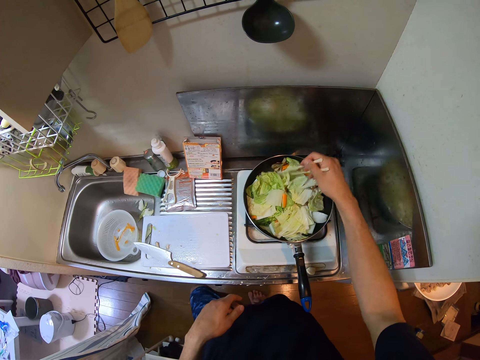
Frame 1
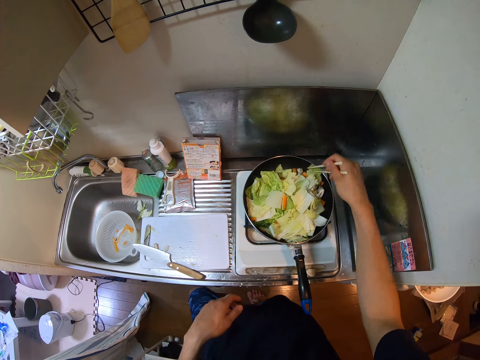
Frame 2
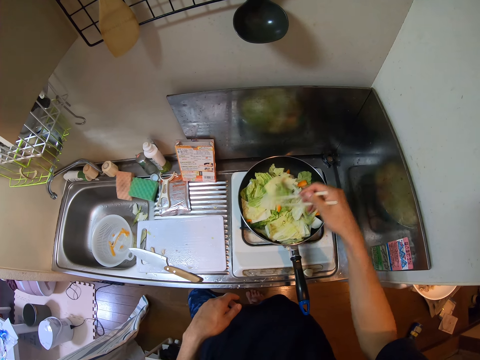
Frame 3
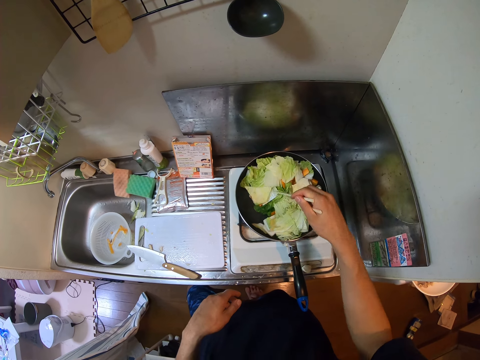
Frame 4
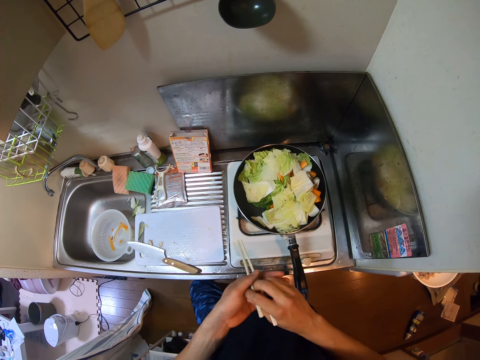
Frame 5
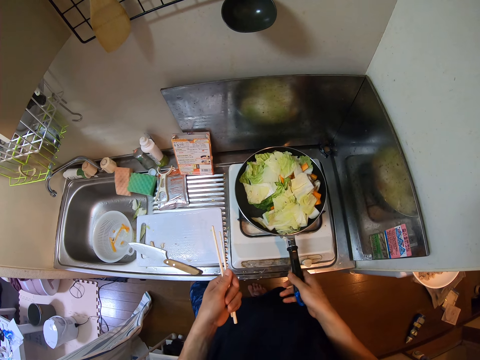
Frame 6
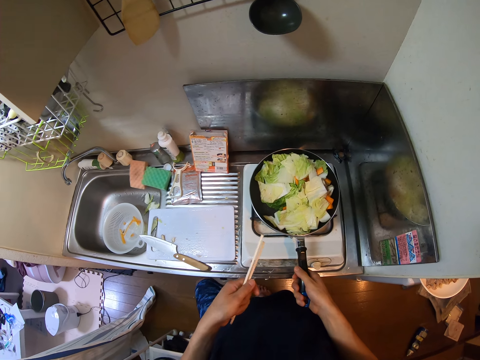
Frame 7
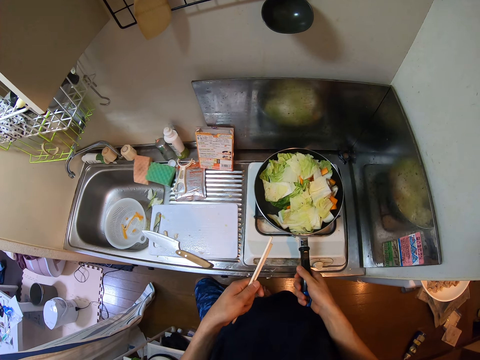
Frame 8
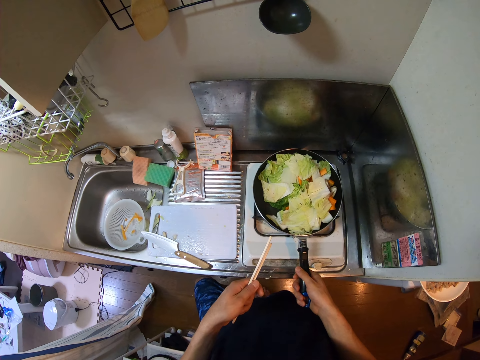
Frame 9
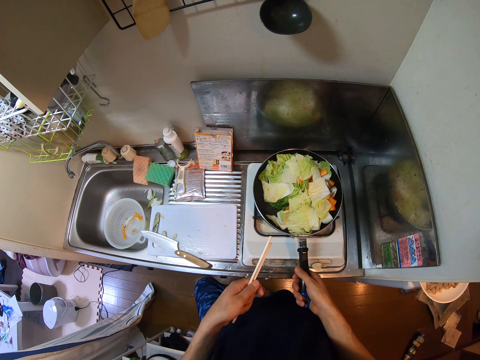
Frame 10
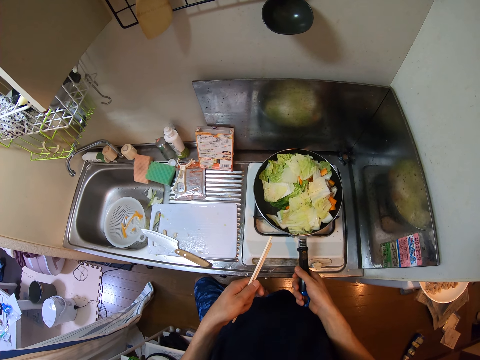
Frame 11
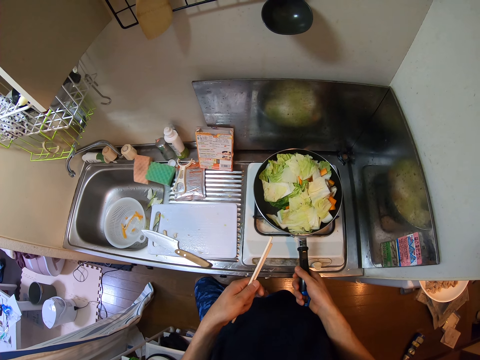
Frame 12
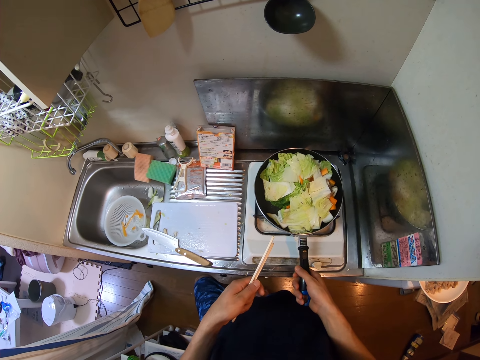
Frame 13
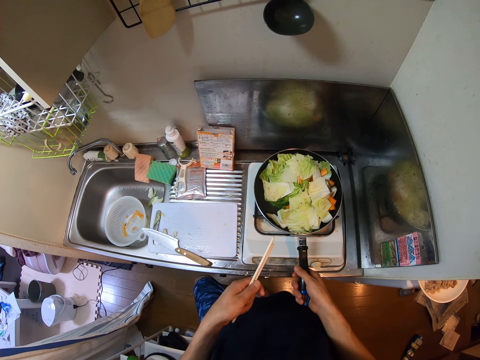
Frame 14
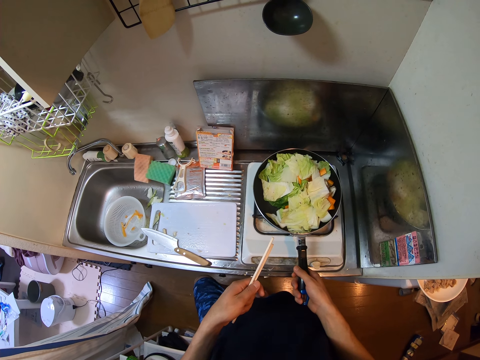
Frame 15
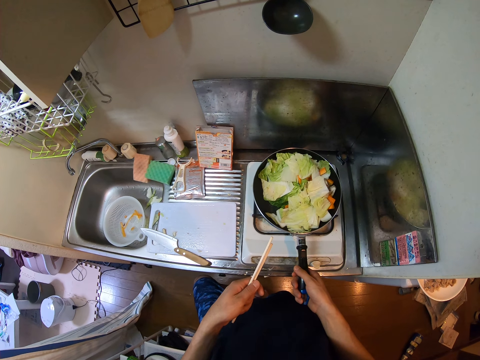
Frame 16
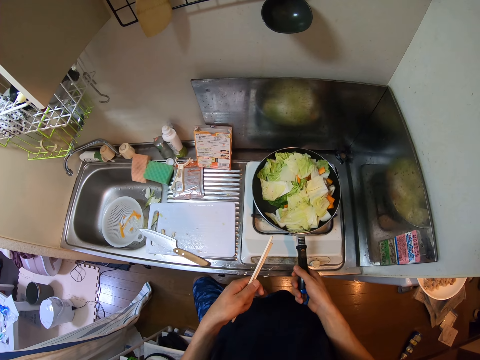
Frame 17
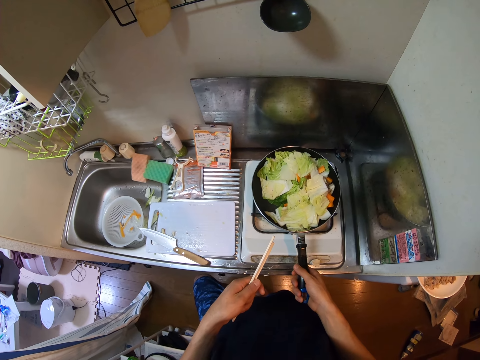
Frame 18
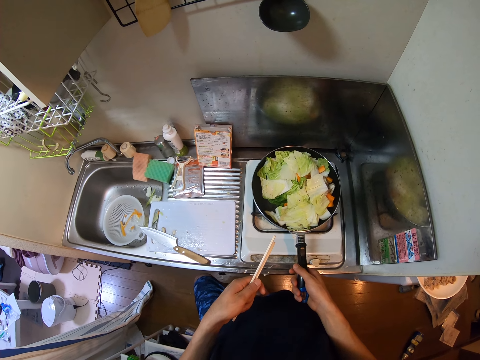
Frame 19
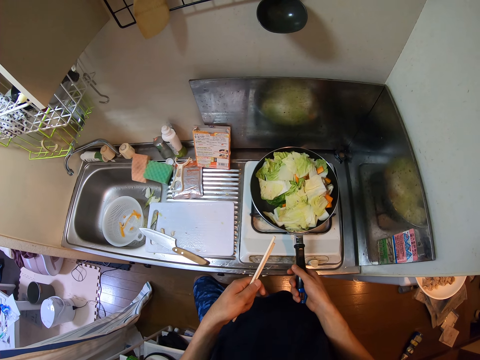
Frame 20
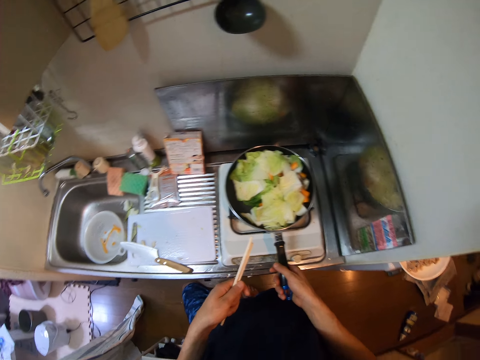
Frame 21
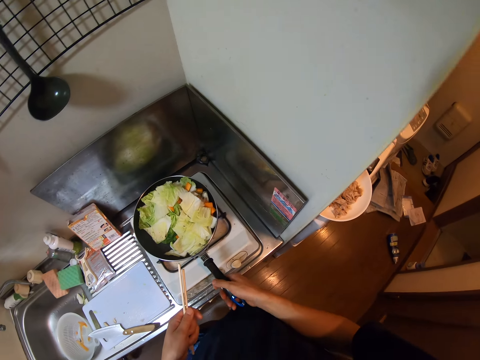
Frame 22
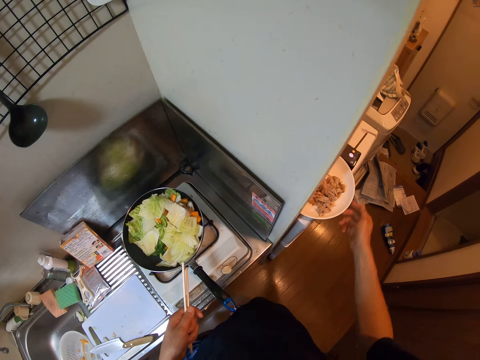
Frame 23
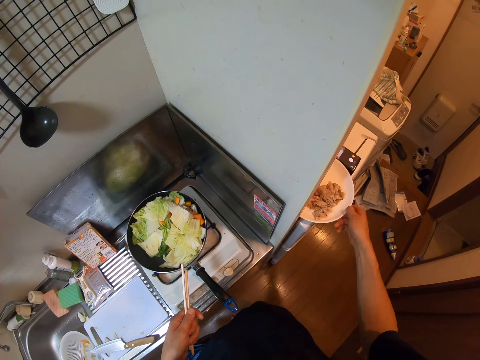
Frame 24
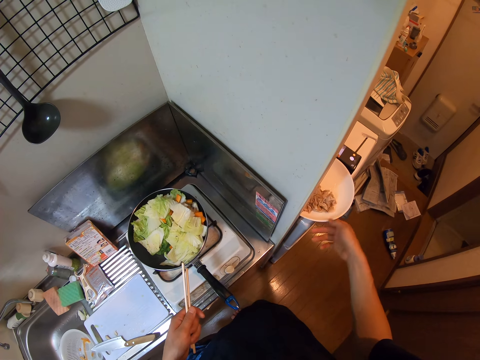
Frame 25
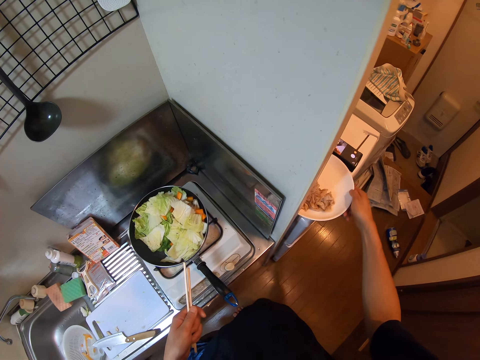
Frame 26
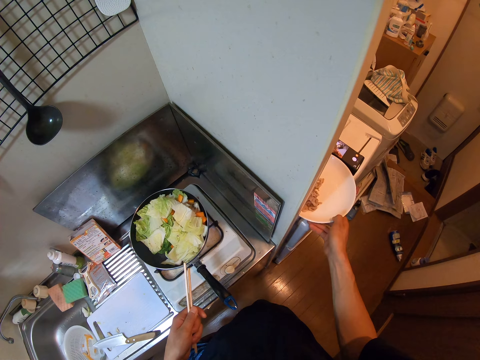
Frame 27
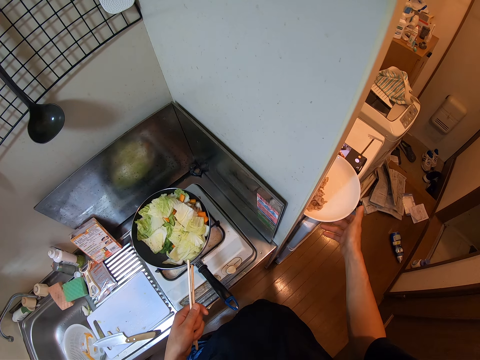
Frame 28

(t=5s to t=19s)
The camera wearer moves the chopsticks from his right hand to his left hand. He holds the chopsticks. He holds the frying pan with his left hand. He turns around. He turns a plate on a table with his right hand.

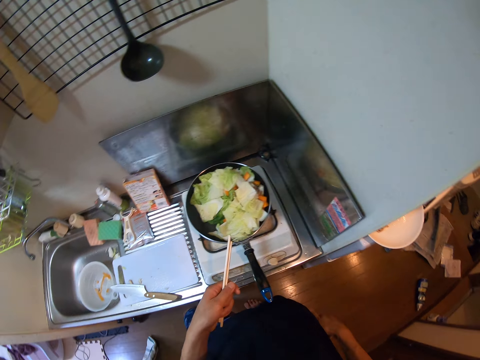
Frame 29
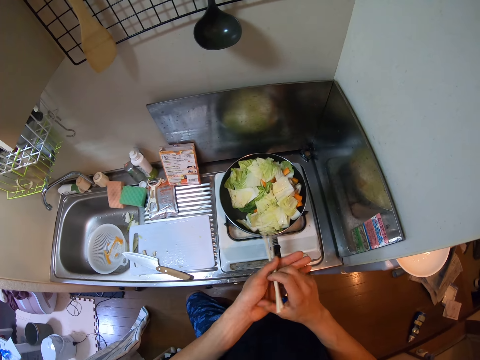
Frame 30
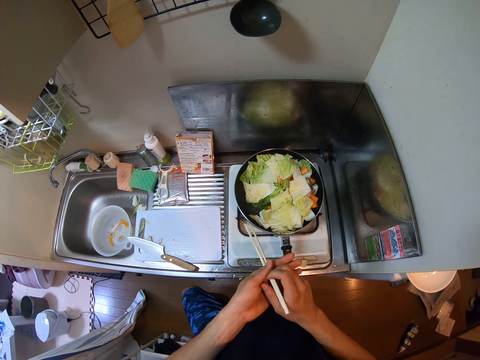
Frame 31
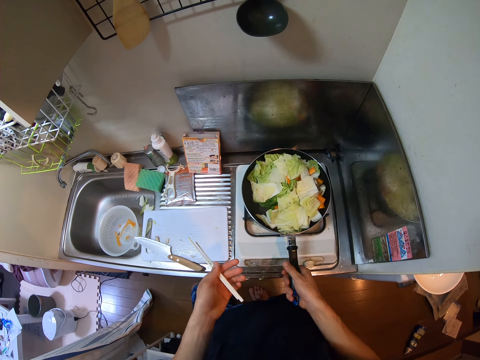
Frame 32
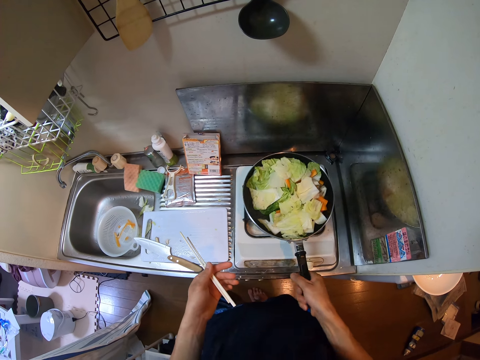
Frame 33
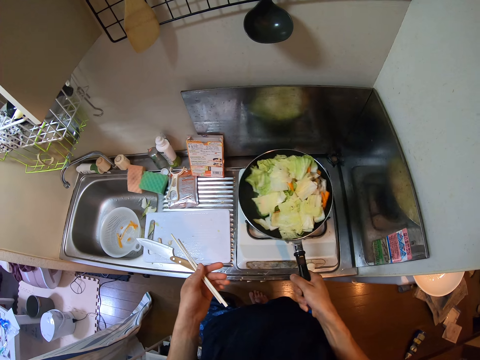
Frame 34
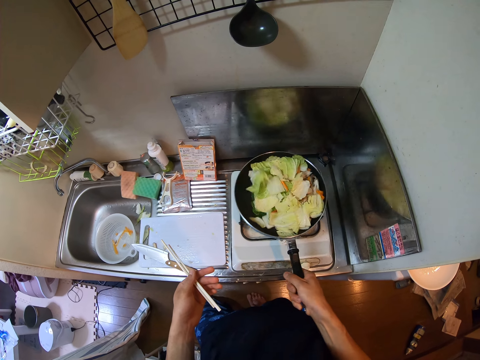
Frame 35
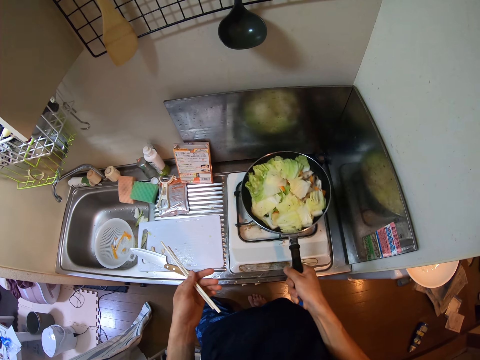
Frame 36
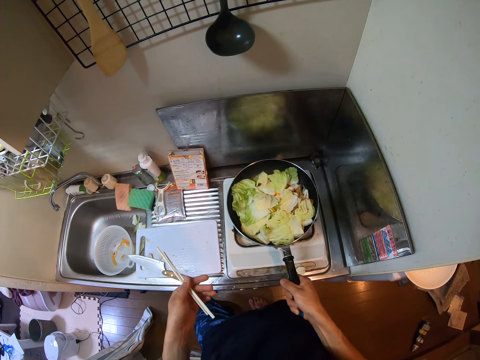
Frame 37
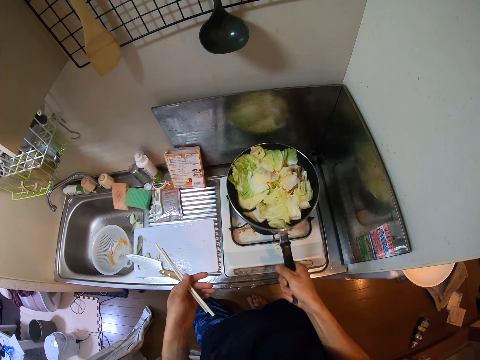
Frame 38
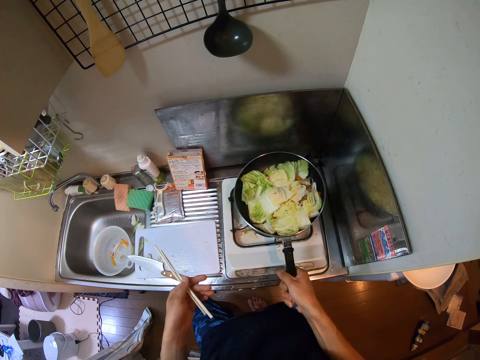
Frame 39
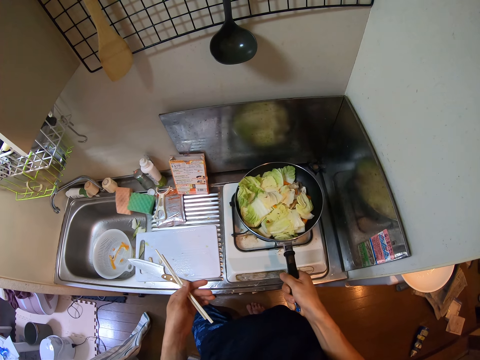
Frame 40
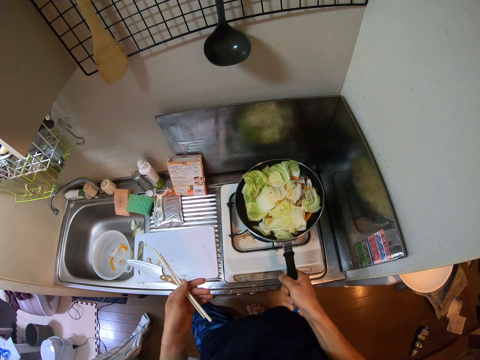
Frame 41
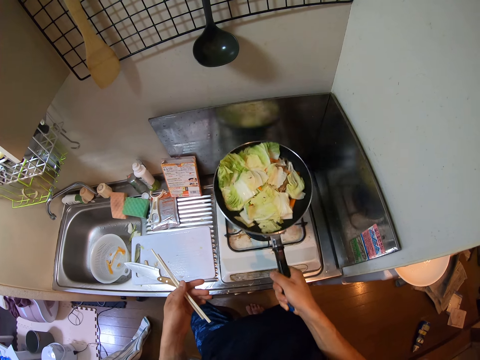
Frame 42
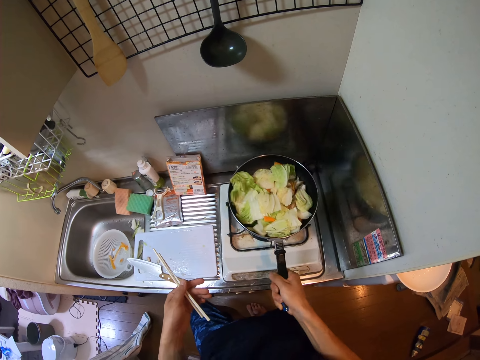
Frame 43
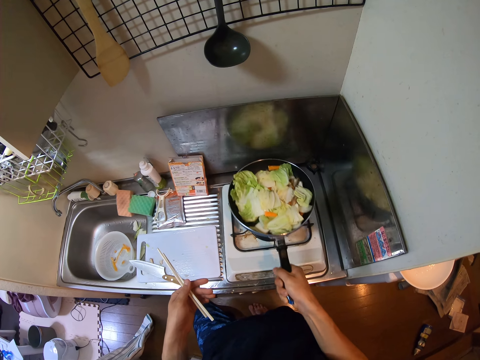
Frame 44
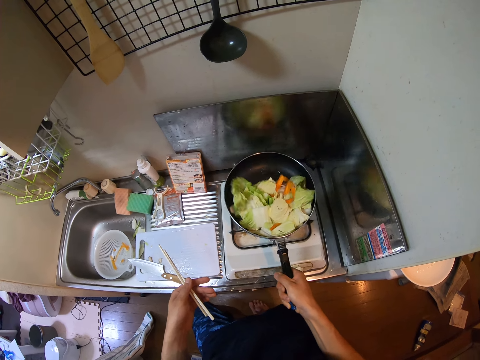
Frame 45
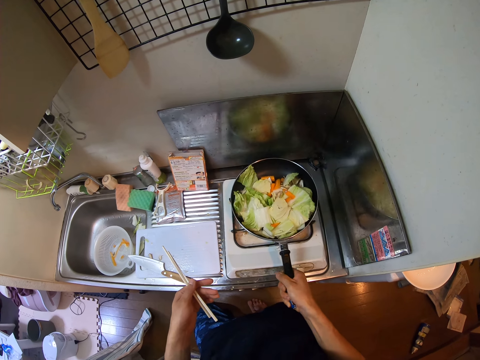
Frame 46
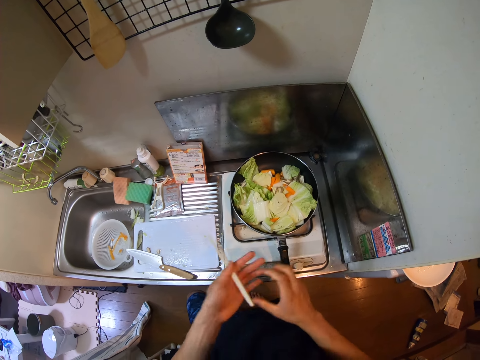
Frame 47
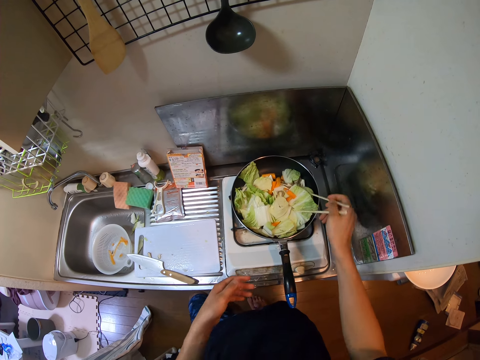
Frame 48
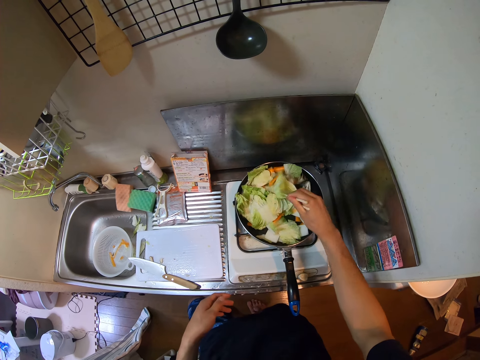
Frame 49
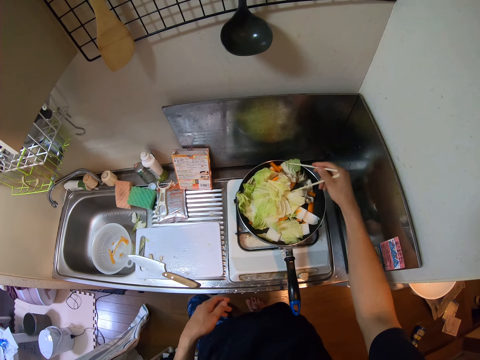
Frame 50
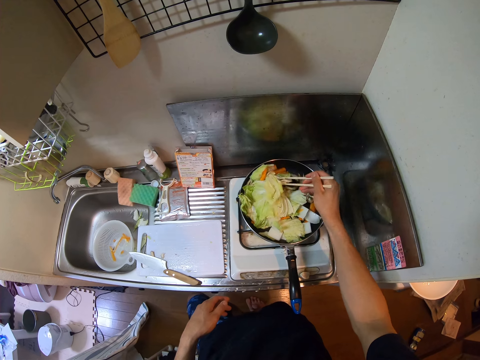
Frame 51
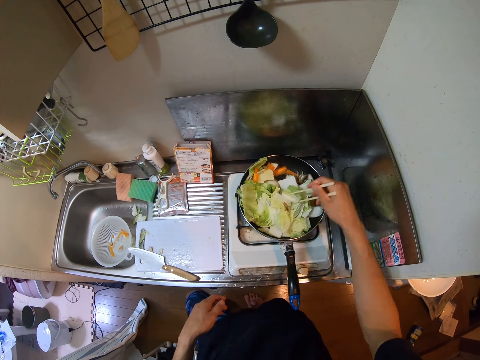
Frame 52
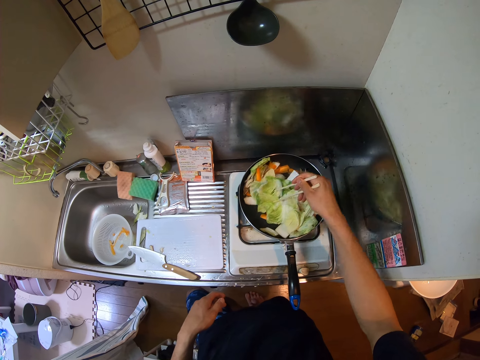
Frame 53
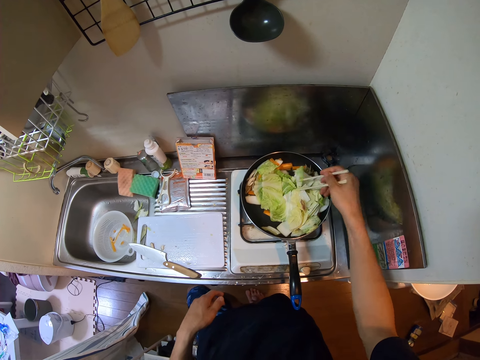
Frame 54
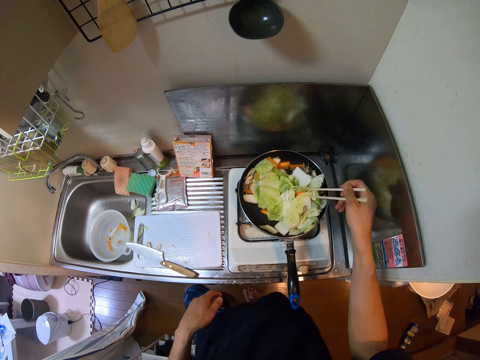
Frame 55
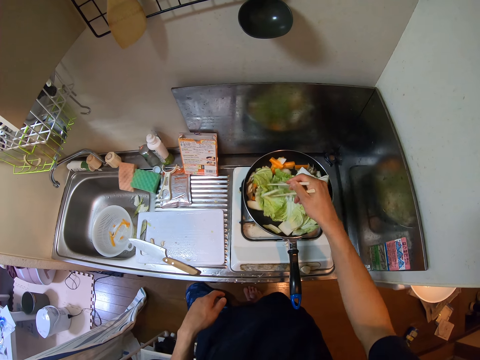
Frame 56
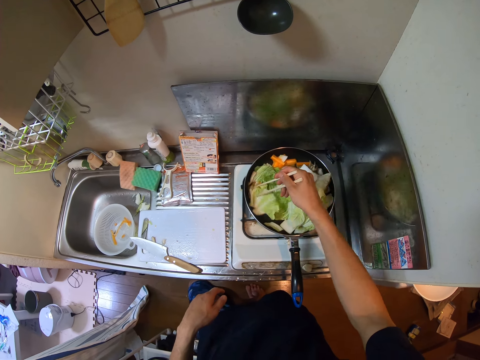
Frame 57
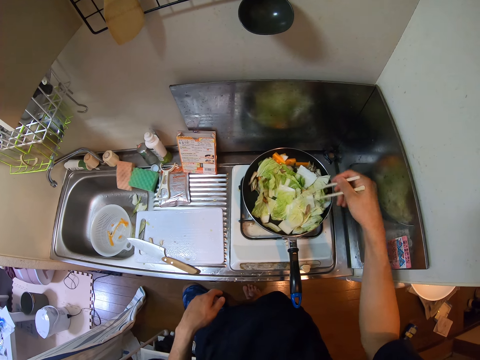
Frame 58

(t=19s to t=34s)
The camera wearer holds the chopsticks. He shakes the frying pan with his right hand. He puts the frying pan or cooking pan on the burner. He holds the chopsticks. He moves the chopsticks from his left hand to his right hand. He stirs the cabbages in the cooking pan with the chopsticks in his right hand.
